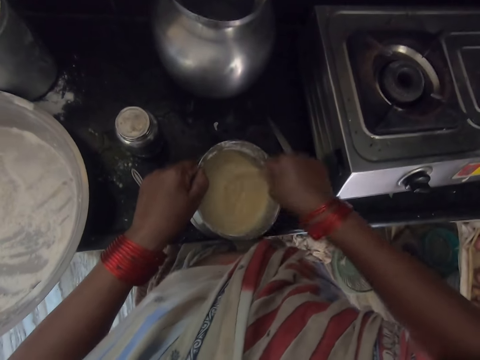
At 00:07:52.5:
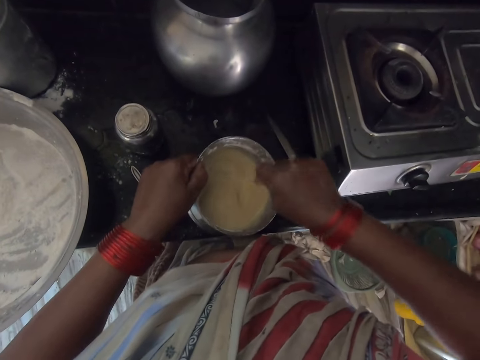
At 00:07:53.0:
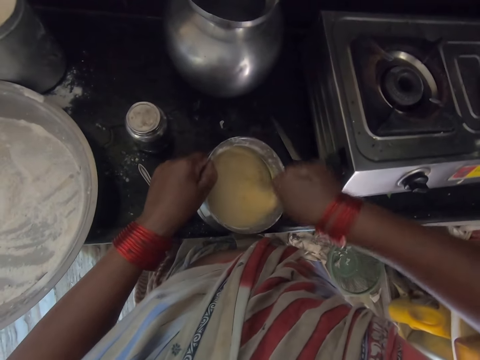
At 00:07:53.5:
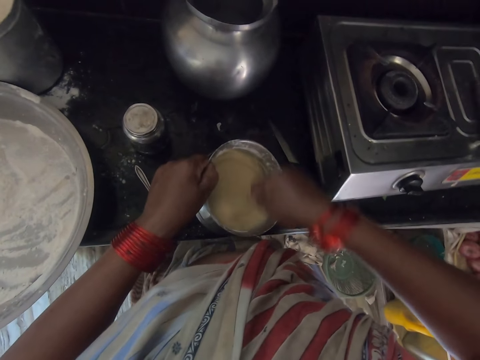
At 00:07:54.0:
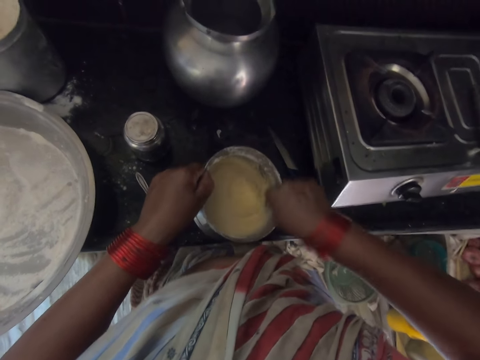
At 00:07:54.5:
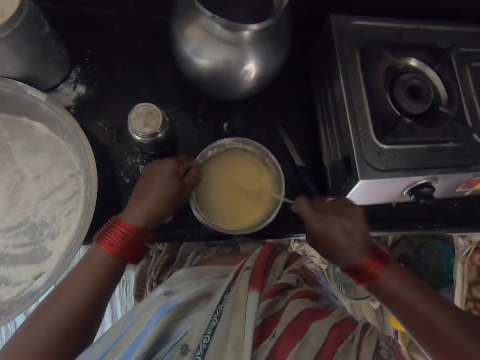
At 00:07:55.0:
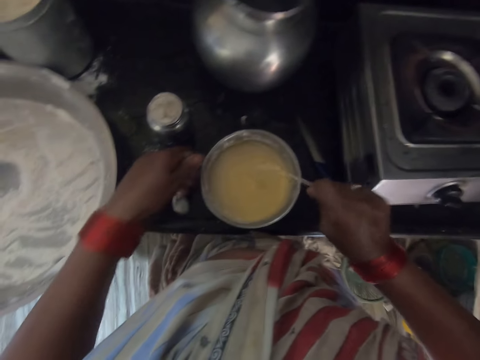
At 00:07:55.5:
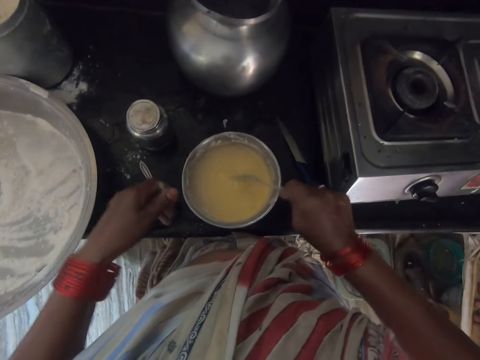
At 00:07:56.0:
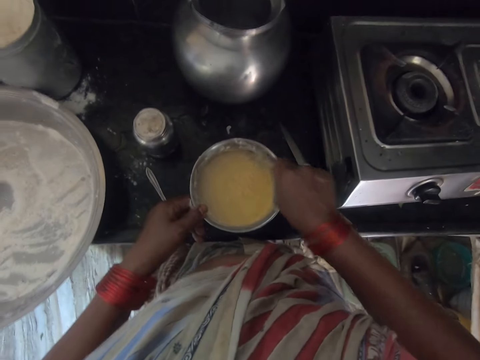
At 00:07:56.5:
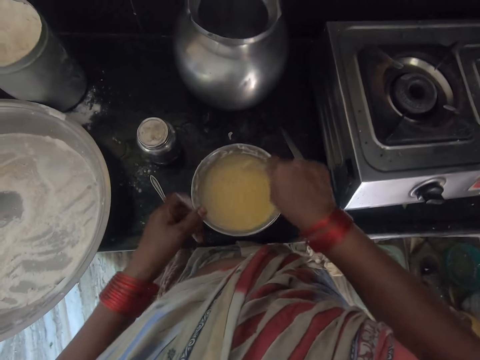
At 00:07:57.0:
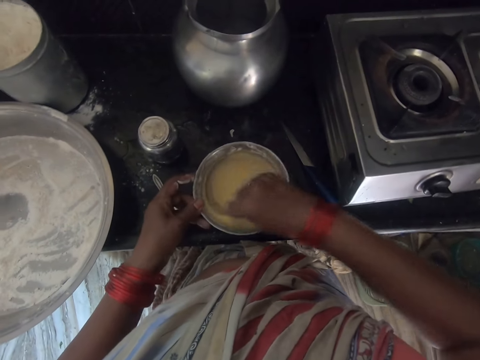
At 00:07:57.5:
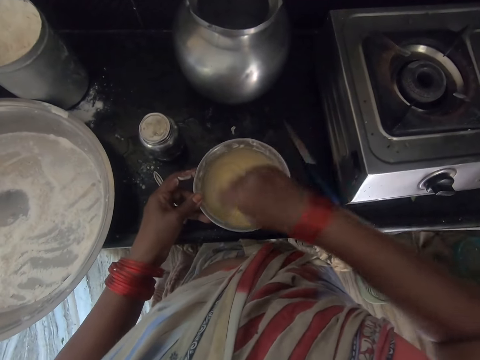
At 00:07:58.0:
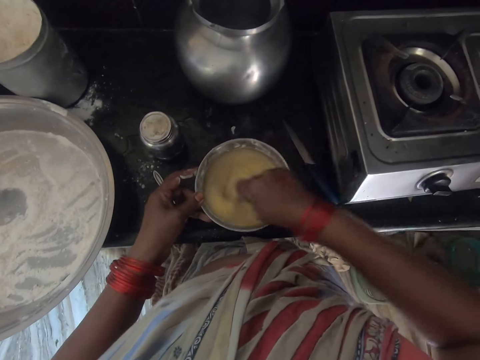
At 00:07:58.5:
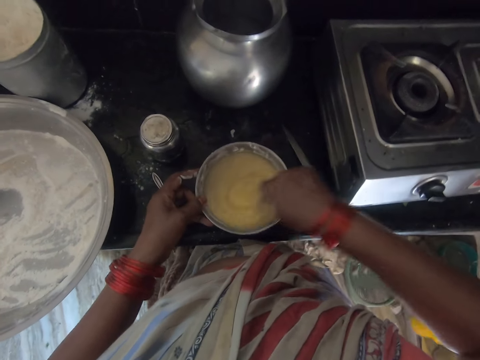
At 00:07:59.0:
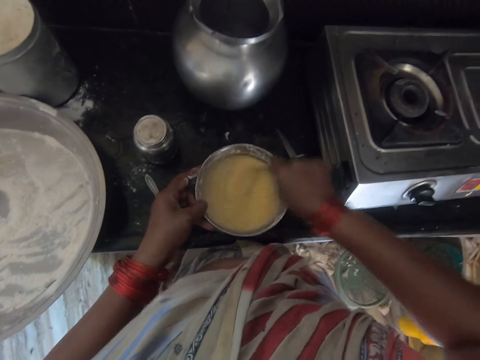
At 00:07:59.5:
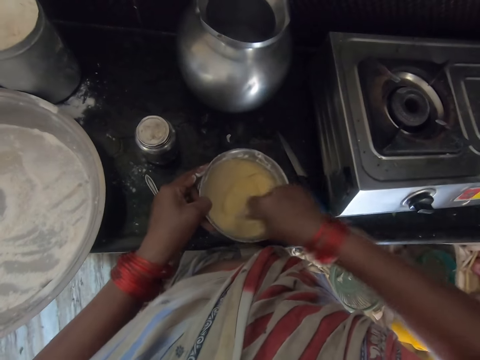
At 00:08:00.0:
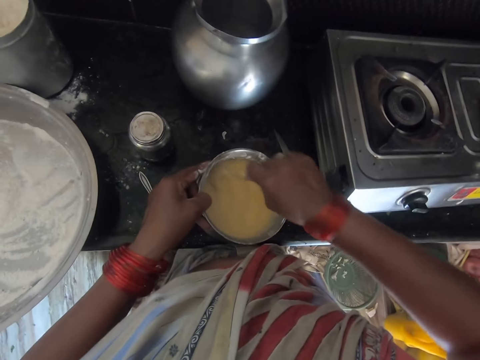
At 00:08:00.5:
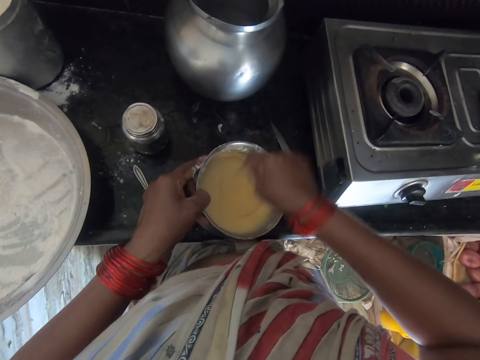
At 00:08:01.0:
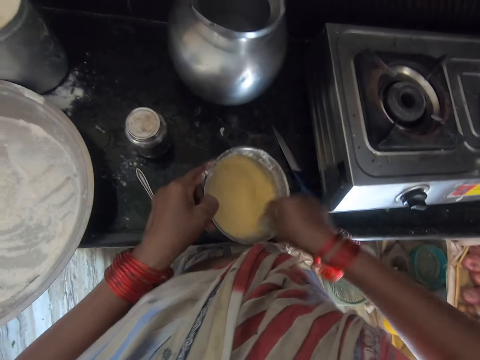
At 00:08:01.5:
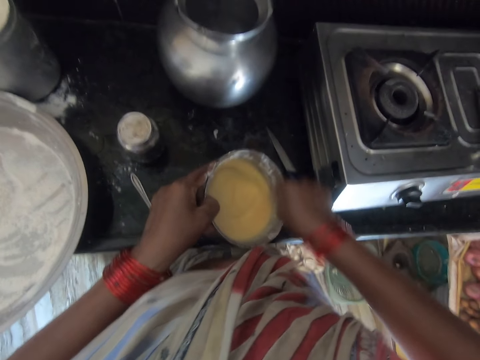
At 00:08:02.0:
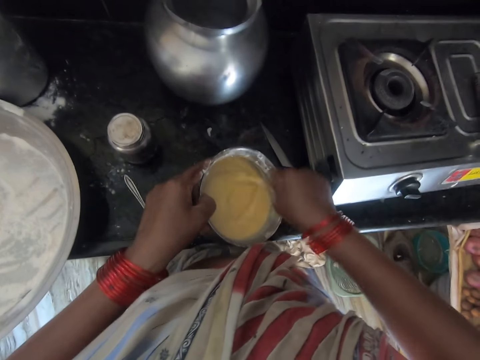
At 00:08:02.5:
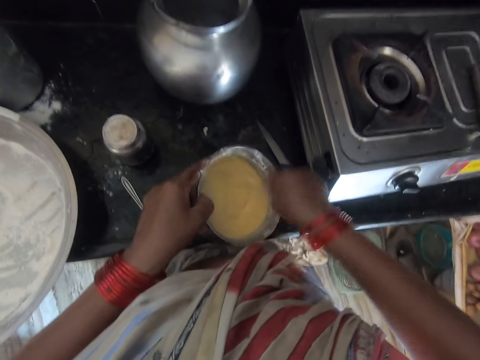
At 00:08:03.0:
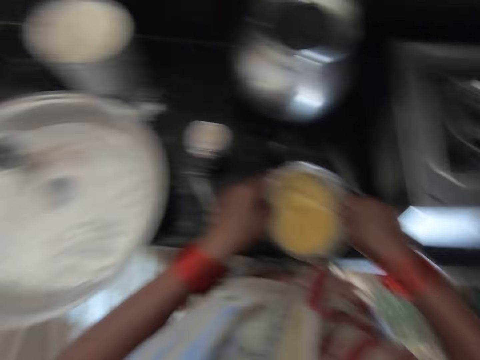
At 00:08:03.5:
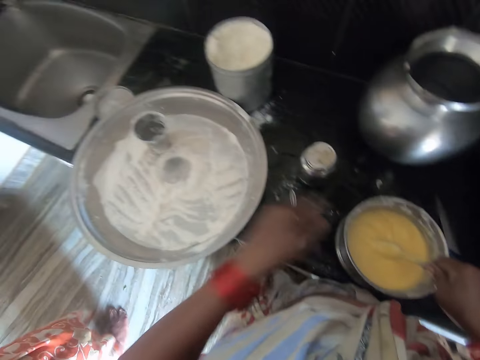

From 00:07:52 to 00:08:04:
The camera wearer stops stirring the mixture. They hit the fork on the bowl. They take their left hand off the bowl. They put their left hand back on the bowl. They start to whisk the mixture. They stir the flour mixture.

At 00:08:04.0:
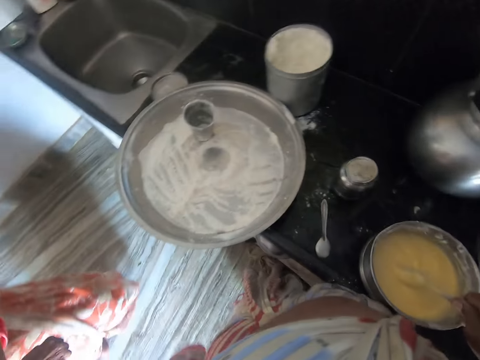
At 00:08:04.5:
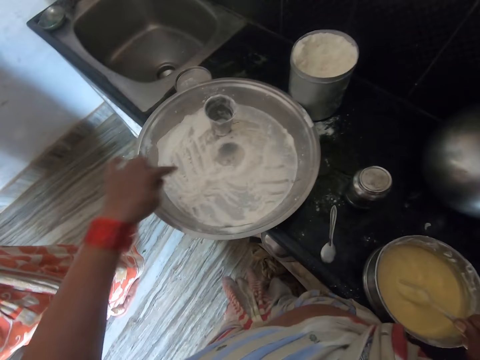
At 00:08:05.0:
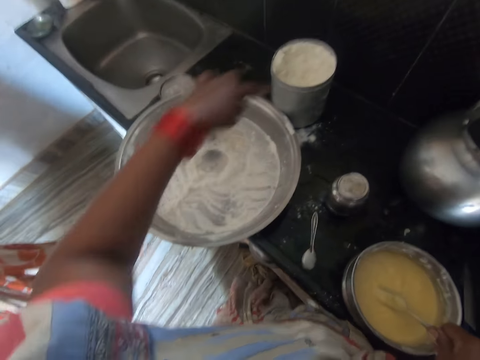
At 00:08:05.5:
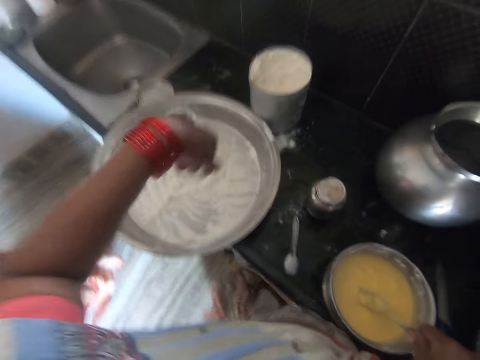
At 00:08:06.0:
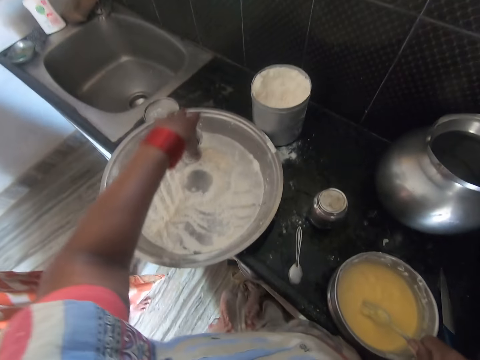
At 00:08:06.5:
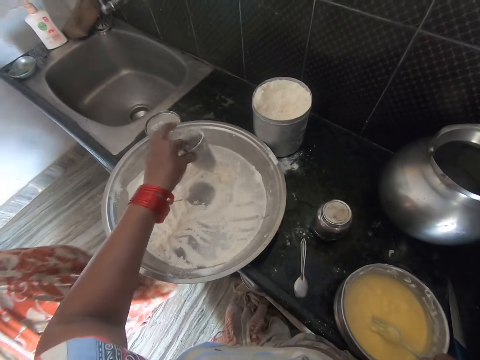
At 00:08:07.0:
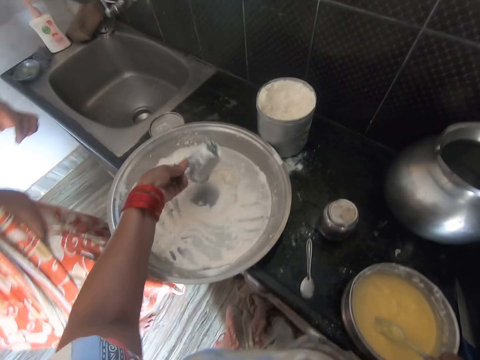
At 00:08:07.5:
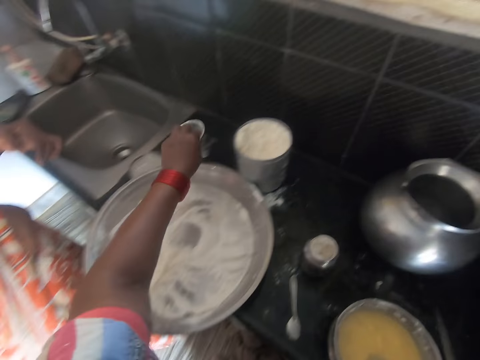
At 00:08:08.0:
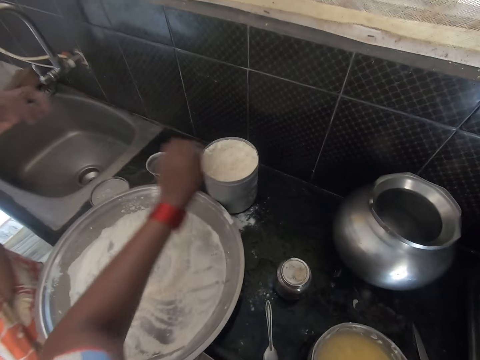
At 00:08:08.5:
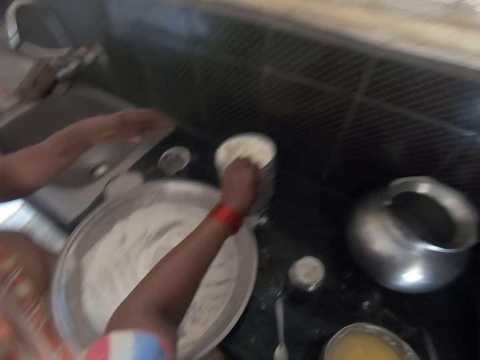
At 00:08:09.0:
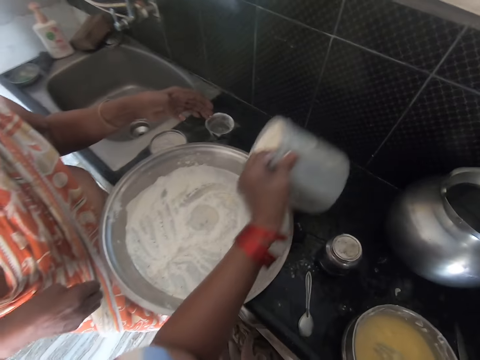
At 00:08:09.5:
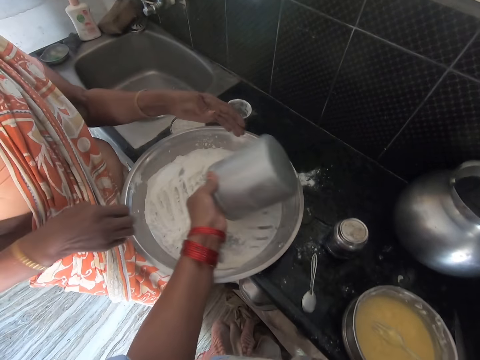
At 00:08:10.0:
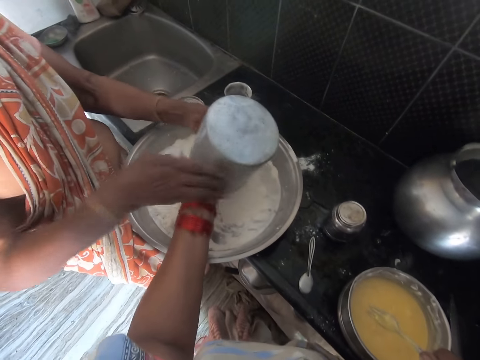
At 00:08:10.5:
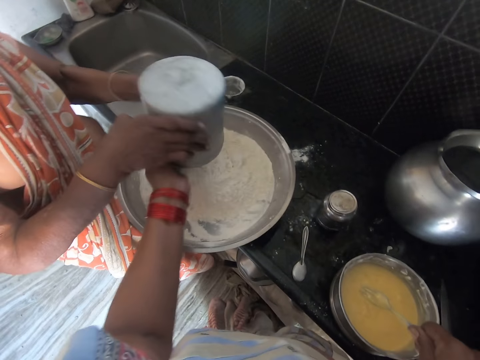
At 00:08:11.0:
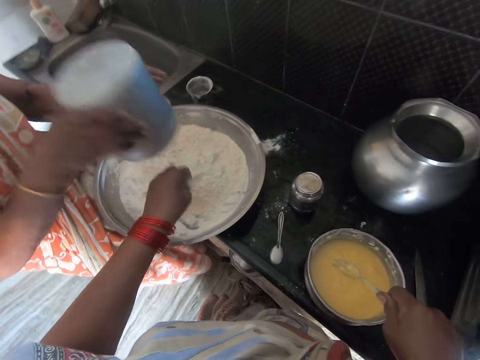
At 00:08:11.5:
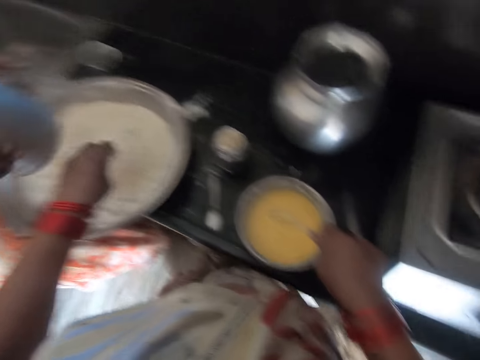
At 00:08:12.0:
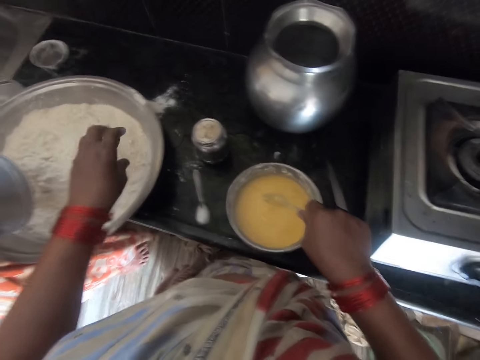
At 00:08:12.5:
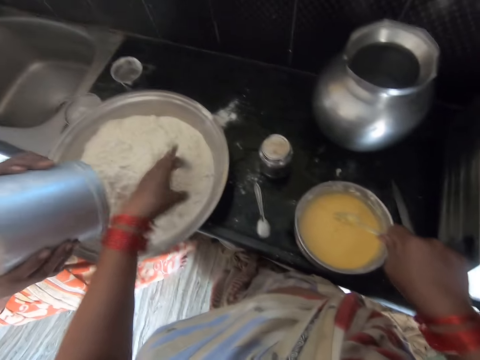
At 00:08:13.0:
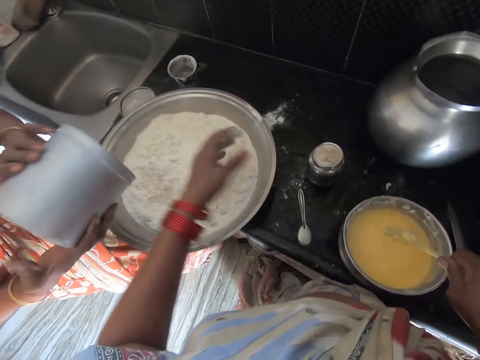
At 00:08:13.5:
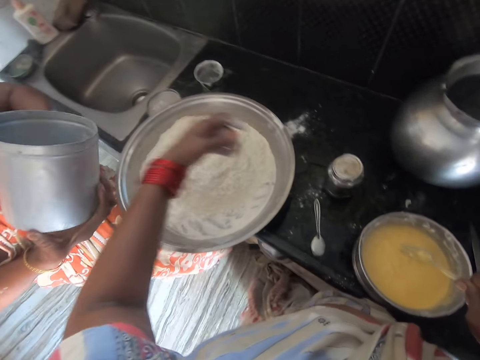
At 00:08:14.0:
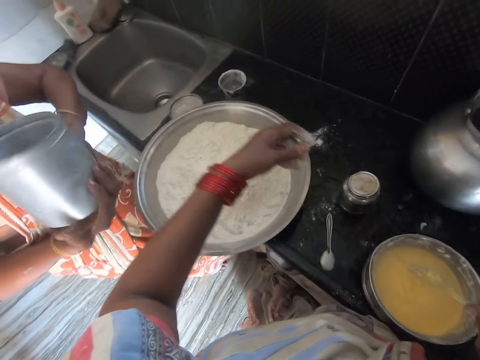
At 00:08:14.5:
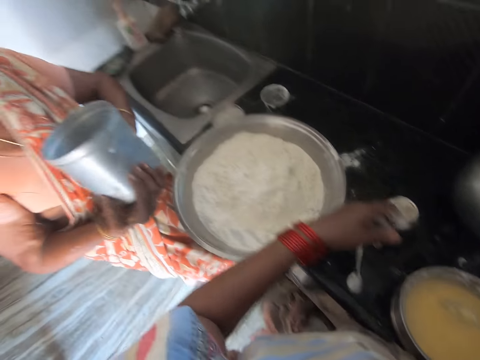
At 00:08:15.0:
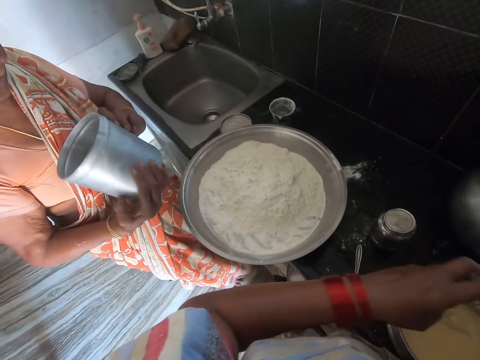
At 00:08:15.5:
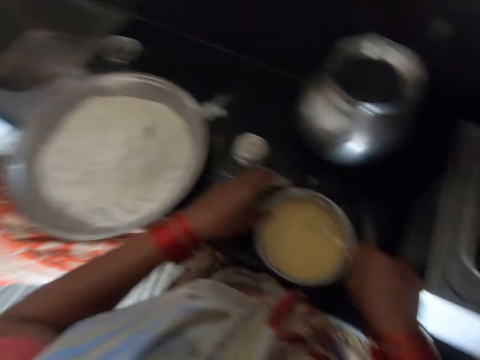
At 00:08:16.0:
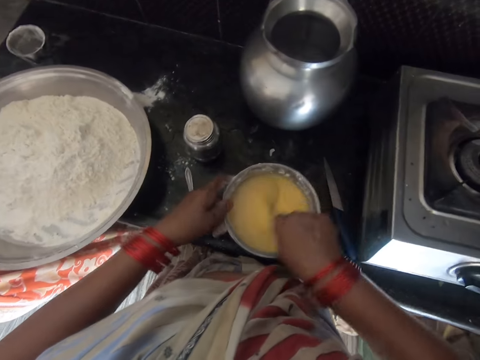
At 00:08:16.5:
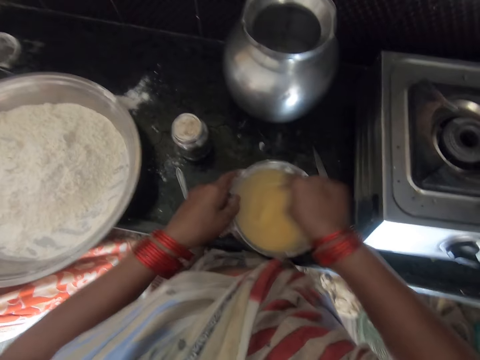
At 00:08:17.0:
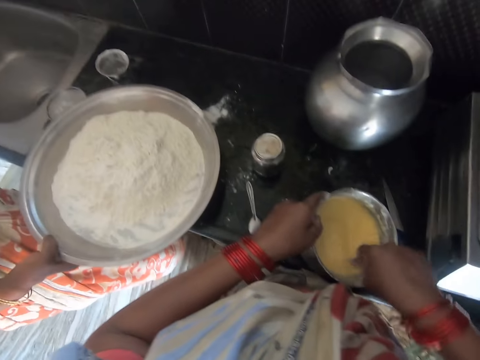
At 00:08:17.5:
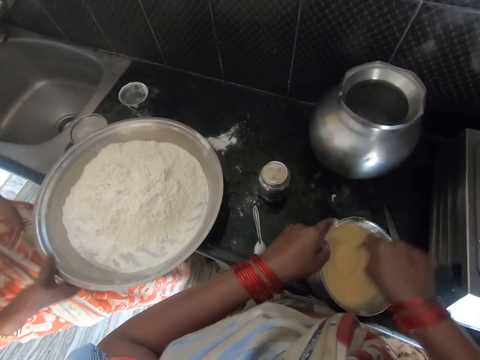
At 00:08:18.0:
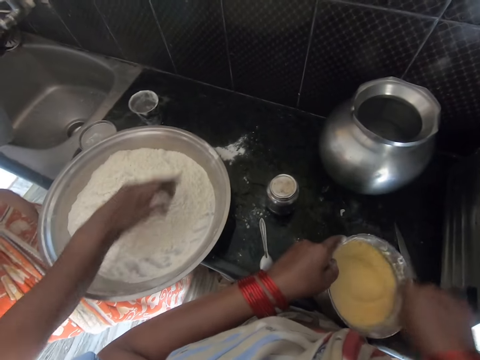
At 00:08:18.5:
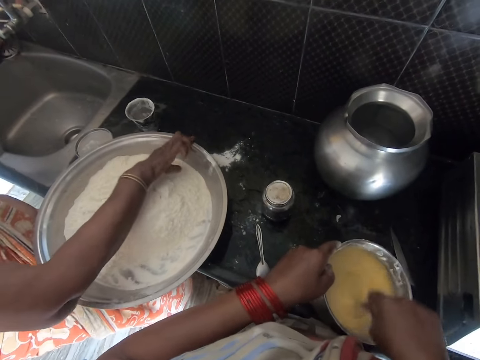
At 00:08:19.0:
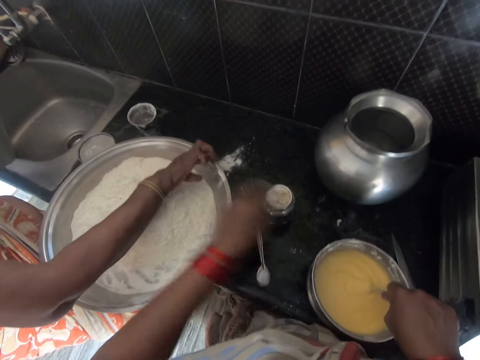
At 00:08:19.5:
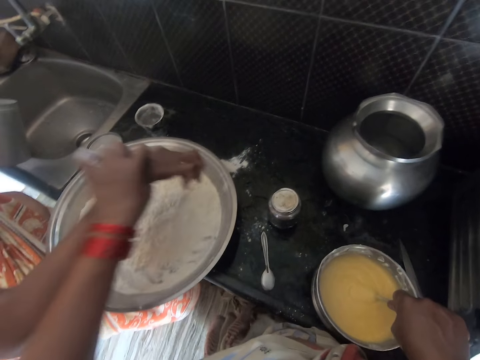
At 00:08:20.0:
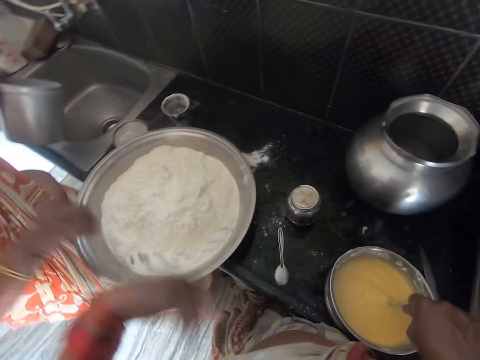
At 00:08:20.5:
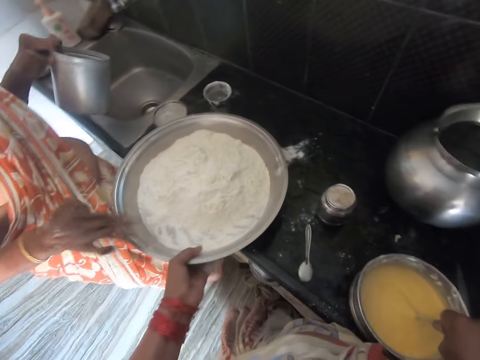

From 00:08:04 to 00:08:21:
A woman moves close to the camera wearer. The camera wearer points to a tray. She points to the flour in the container or can. She points to the tray. She picks up a cup from the tray. She turns the cup upside down. She shakes the flour off the cup. She drops the cup on the counter. She touches the container with flour. She lifts the container. She pours the flour into the tray. She gives the container to the woman. The woman holds the can. The woman shakes the can. The camera wearer dusts off the flour from her fingers. She uses her hand to hit the container. She puts her left hand on the bowl mixture. She stirs the flour mixture. She stops mixing. She holds the woman's hand and takes out the woman's hand from the tray. She holds the tray.
